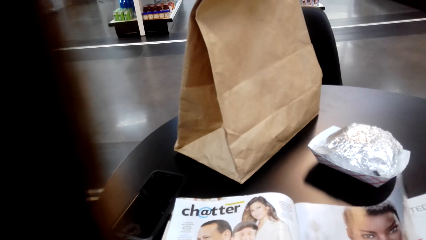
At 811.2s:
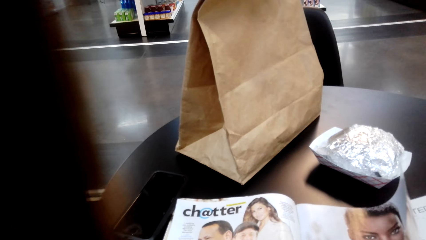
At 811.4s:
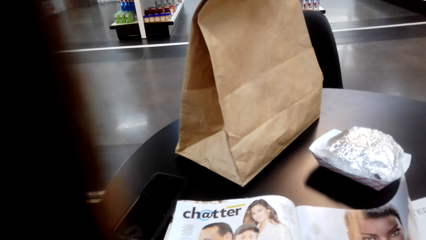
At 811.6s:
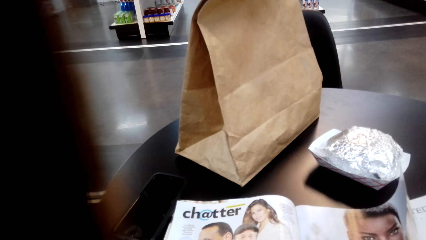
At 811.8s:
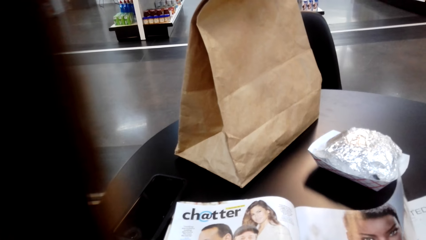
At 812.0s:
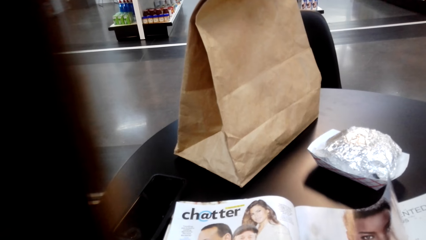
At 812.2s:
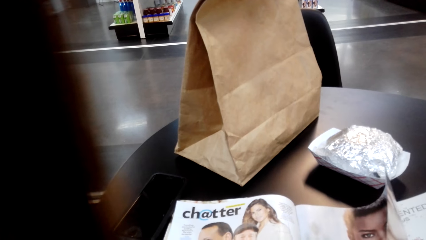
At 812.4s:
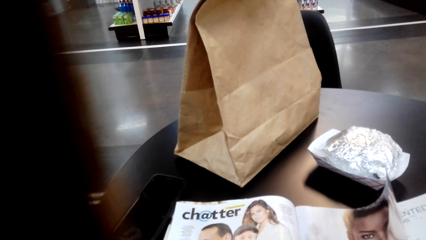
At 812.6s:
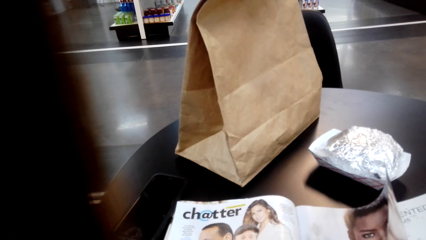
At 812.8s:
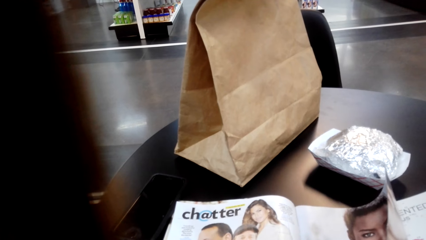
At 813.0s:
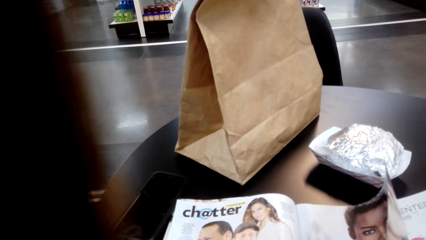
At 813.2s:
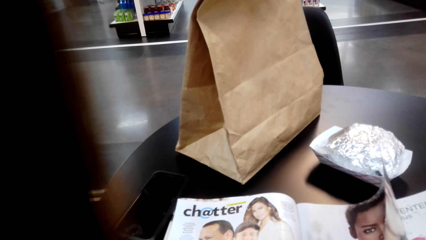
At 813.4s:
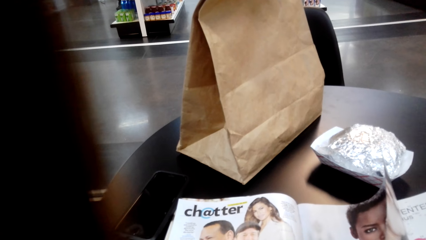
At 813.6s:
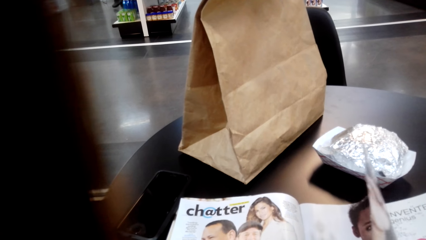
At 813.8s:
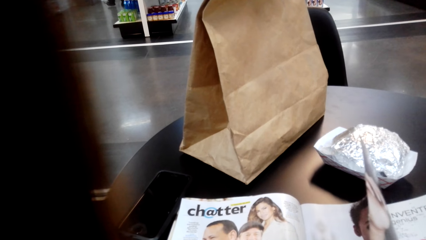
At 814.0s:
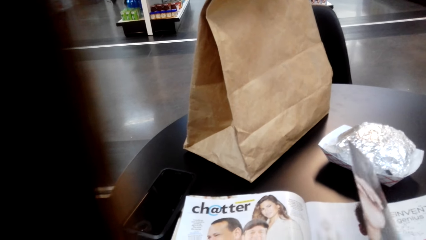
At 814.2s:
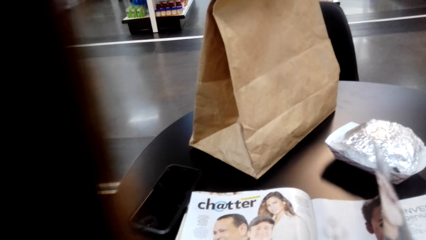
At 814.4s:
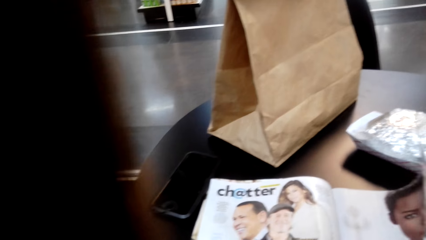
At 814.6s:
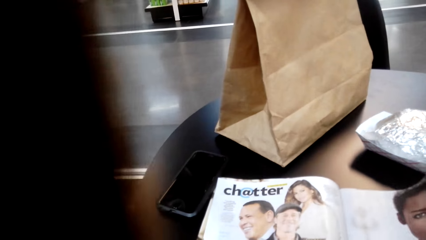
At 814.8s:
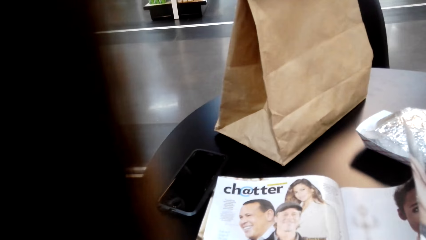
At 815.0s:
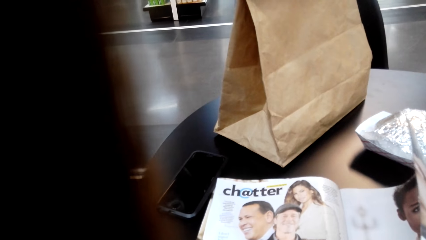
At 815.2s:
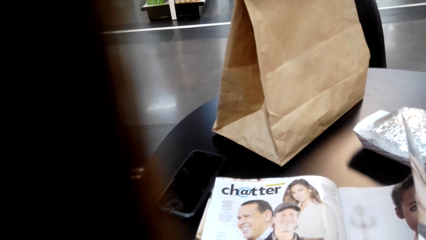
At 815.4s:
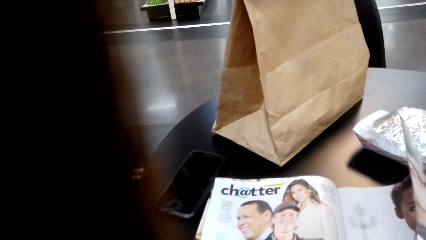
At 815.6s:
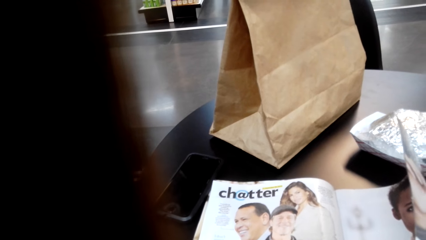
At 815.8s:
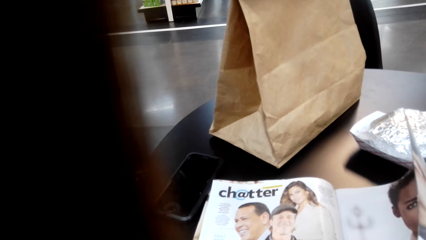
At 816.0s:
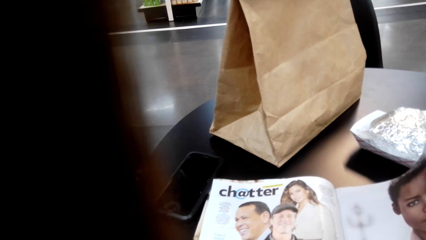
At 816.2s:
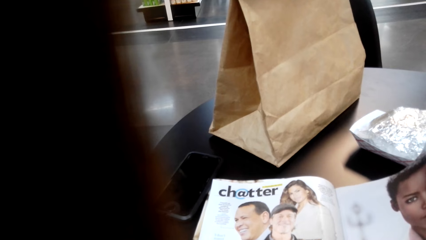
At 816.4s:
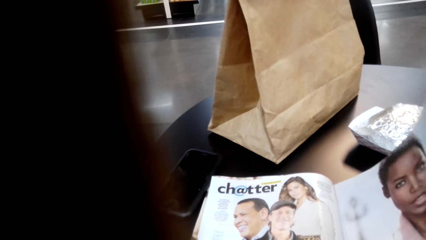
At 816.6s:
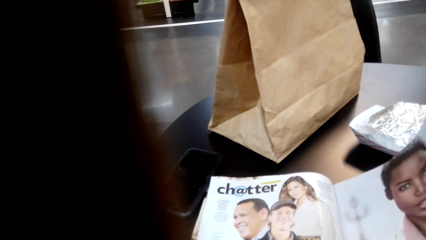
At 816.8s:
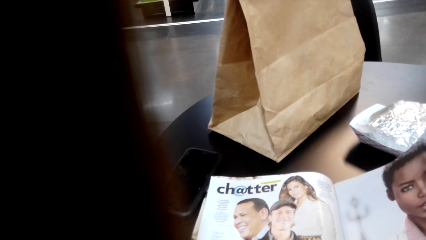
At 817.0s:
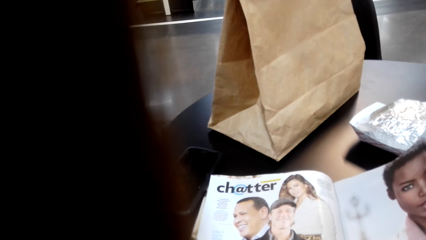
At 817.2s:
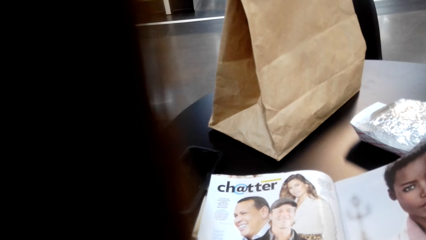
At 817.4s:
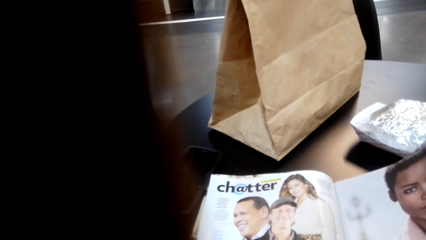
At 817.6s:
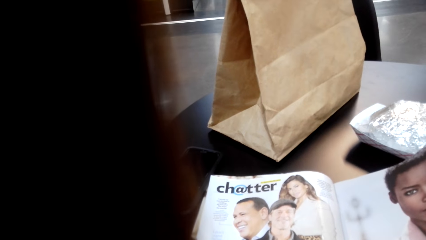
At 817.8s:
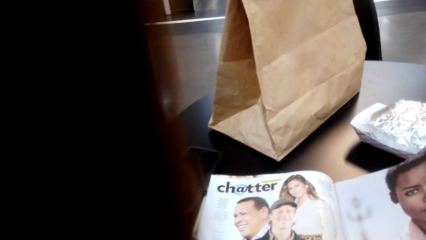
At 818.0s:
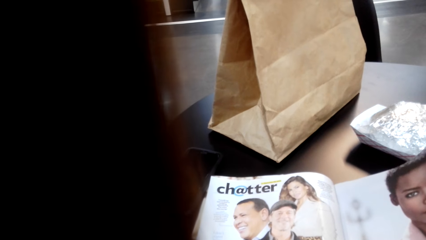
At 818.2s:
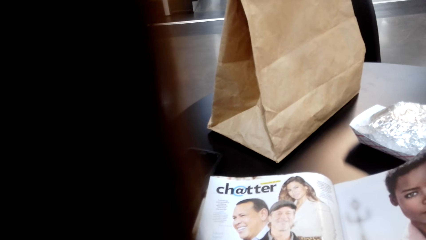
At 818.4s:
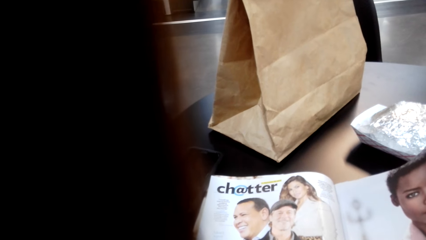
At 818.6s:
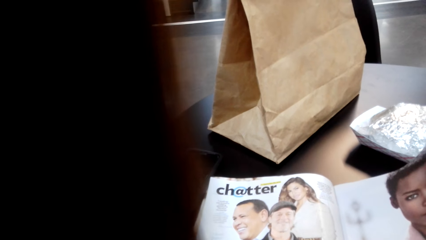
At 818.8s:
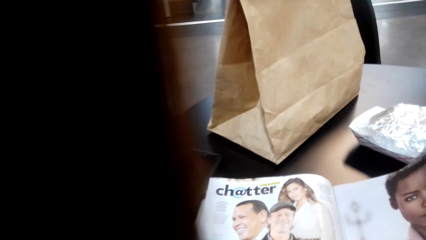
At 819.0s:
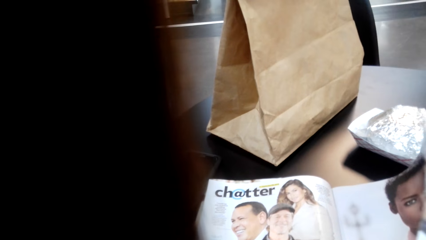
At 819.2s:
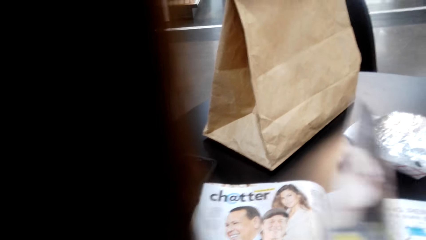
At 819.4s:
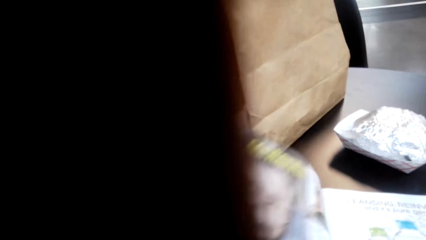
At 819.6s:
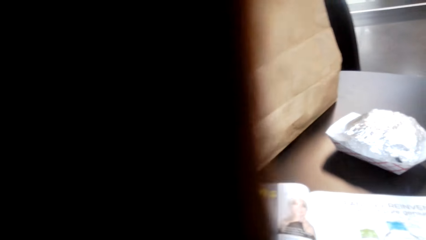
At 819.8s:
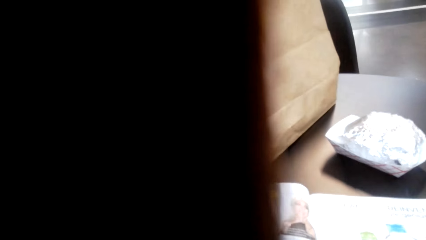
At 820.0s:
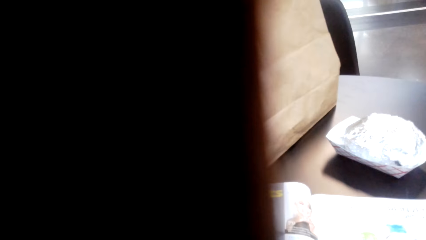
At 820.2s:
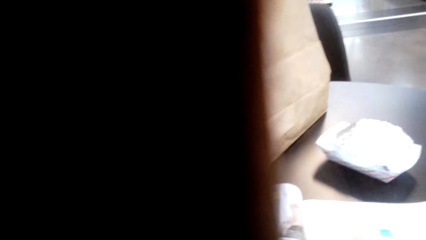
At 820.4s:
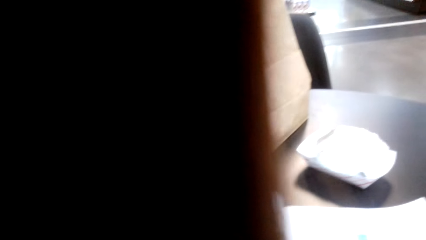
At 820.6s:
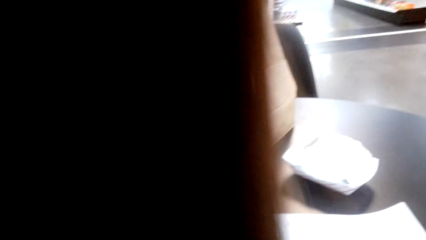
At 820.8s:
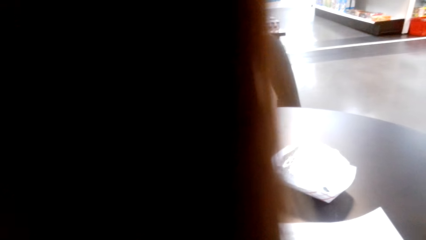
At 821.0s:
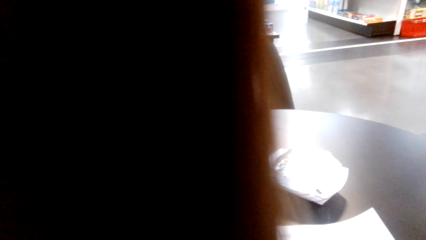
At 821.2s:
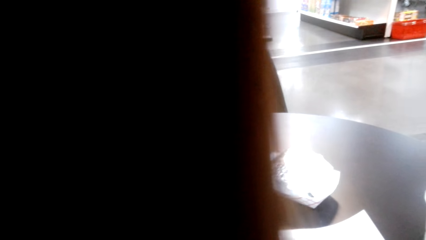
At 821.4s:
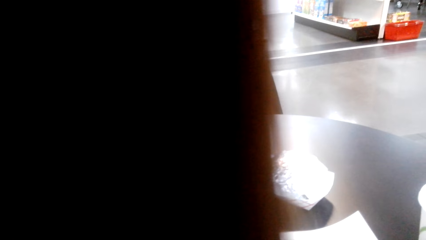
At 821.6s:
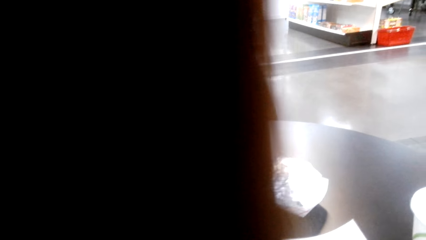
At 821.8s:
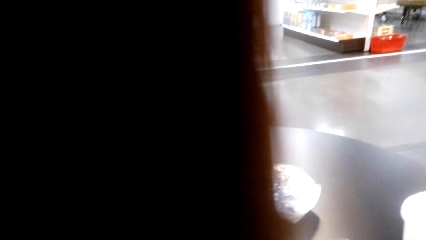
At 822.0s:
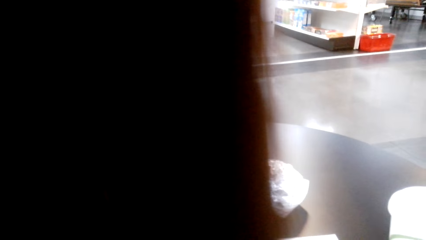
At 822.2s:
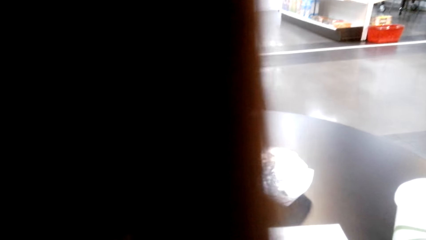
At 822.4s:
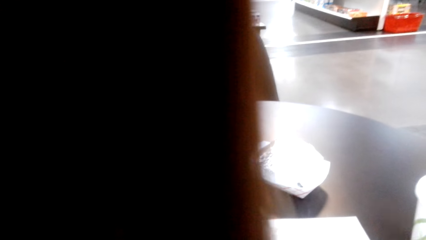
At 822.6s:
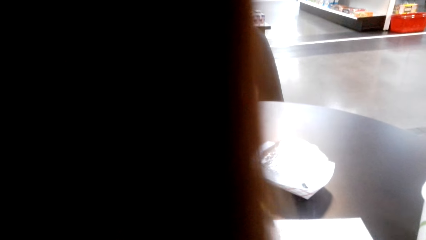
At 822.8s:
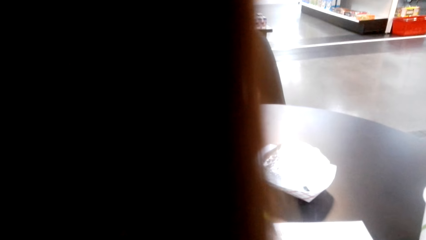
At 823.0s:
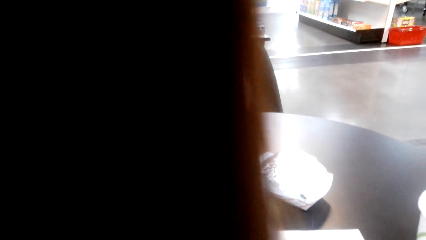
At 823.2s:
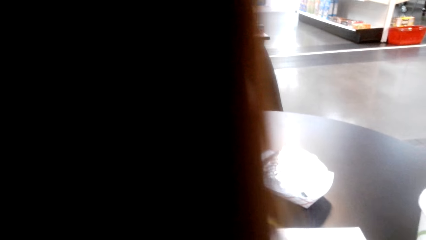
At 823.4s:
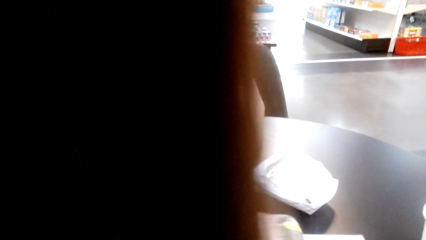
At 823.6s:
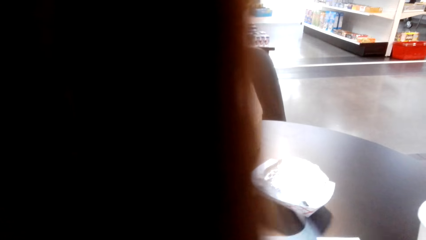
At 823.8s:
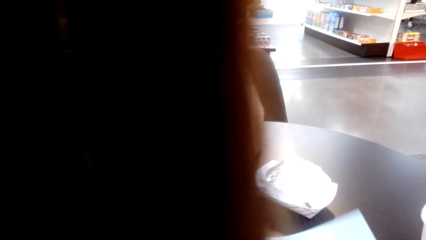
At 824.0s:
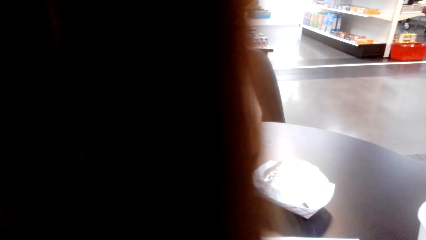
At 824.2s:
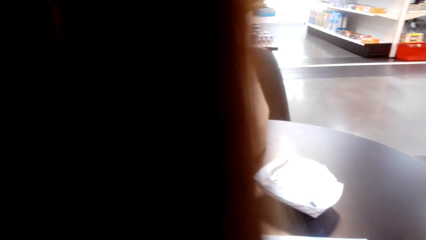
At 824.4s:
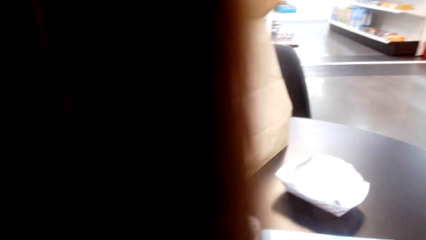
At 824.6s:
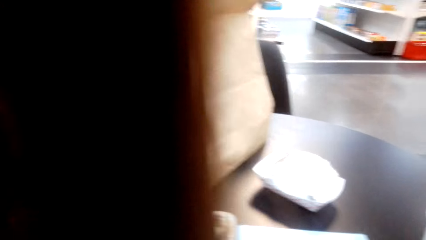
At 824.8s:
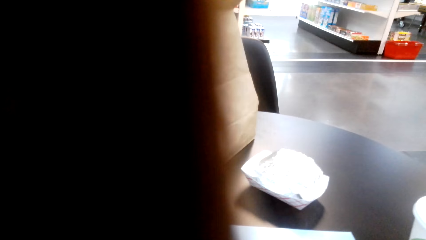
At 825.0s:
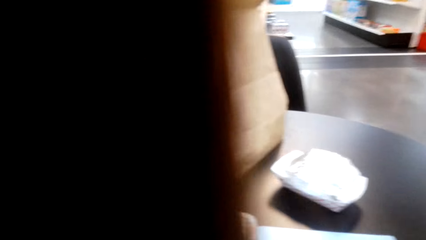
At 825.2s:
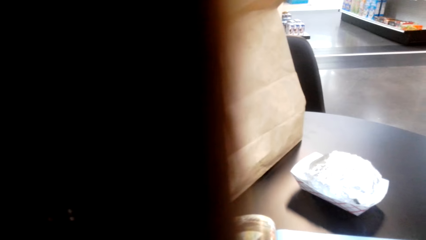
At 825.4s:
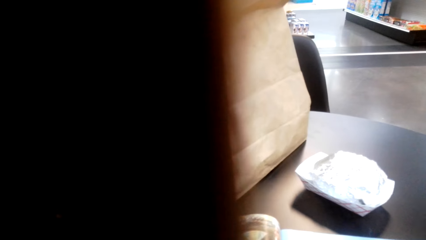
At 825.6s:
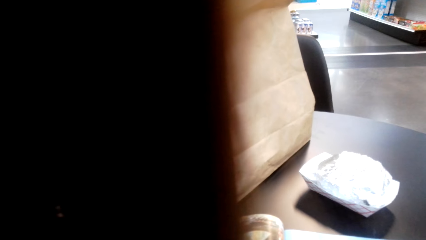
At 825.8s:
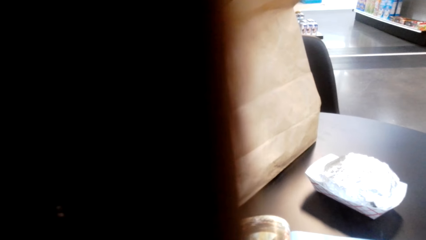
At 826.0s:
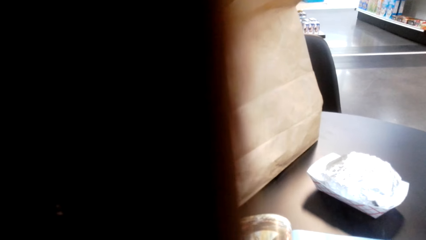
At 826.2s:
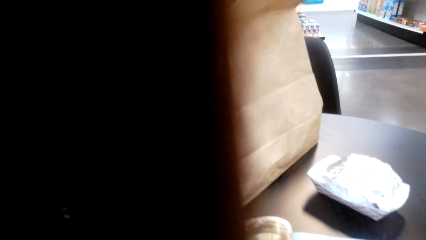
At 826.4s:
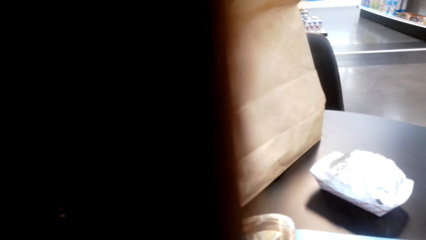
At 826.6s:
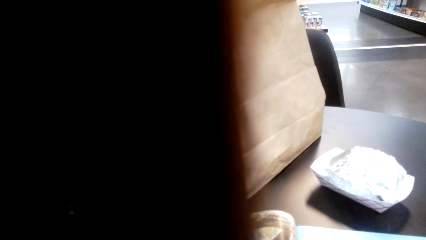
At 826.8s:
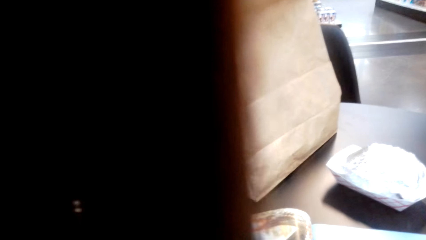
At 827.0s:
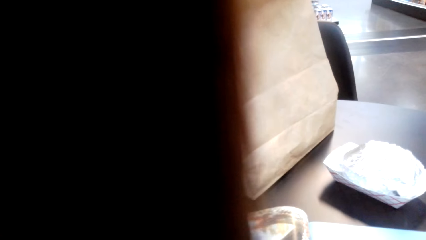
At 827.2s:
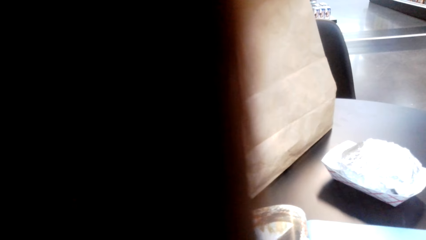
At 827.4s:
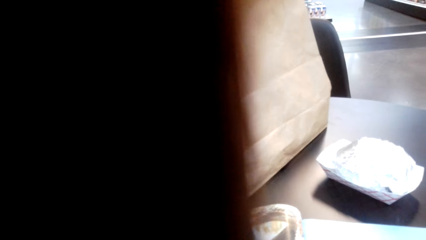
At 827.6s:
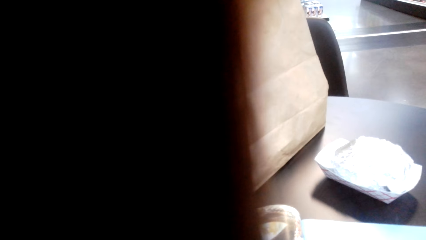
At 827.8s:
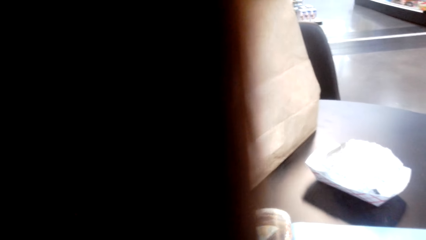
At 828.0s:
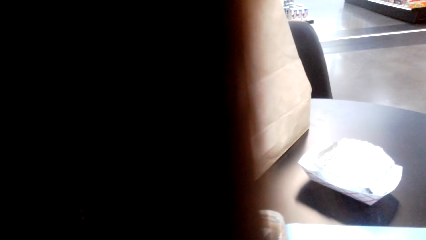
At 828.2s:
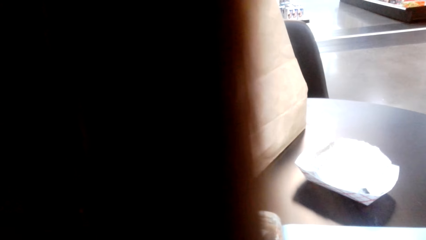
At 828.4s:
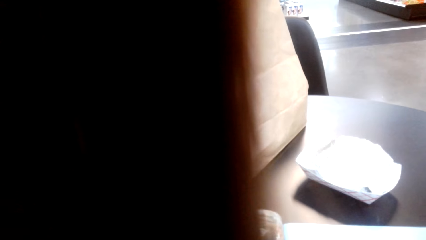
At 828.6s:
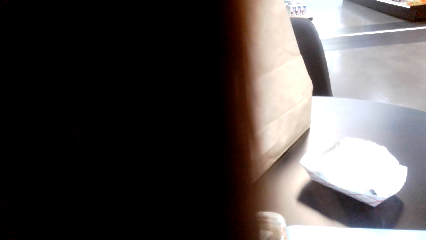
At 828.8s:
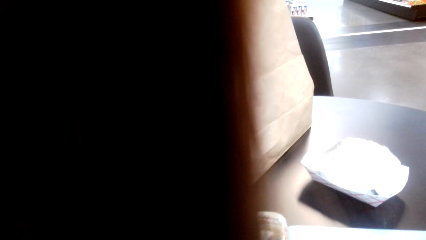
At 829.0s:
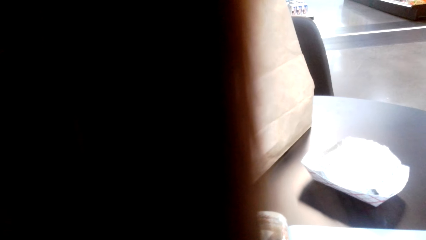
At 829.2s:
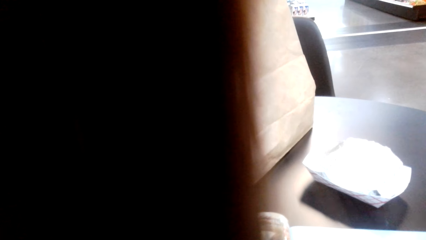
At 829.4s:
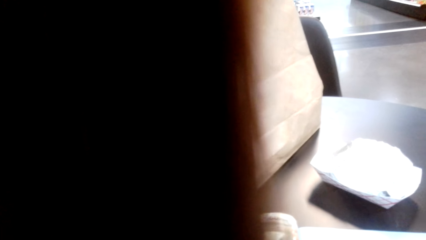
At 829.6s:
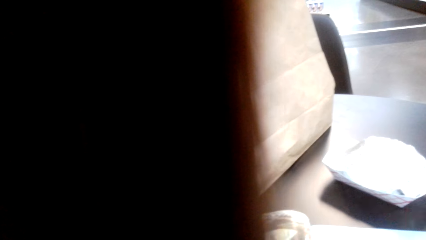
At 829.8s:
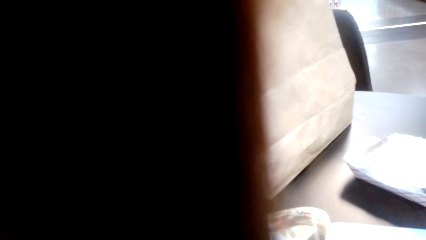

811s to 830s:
The camera wearer flips a page of the magazine. They read the magazine. They flip a page of the magazine again. They read the magazine again.
